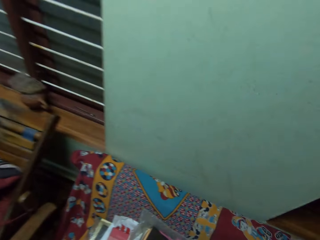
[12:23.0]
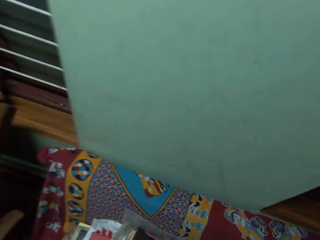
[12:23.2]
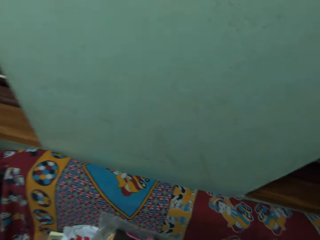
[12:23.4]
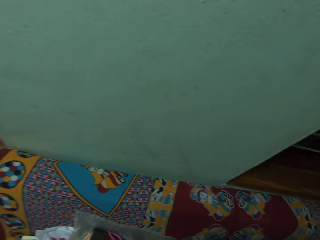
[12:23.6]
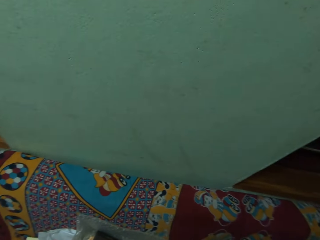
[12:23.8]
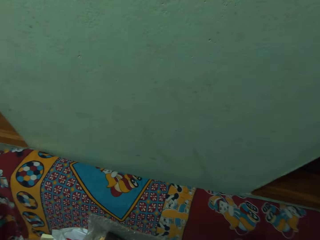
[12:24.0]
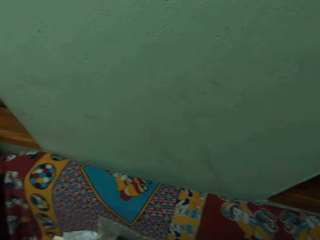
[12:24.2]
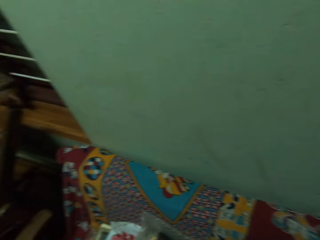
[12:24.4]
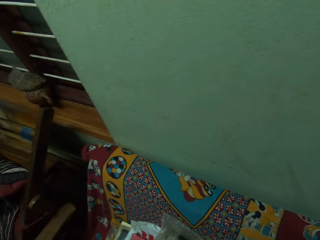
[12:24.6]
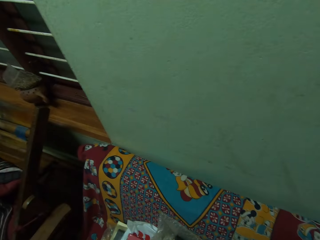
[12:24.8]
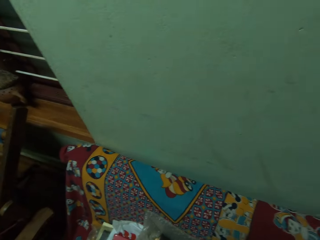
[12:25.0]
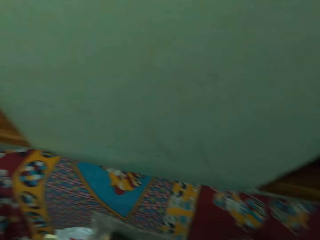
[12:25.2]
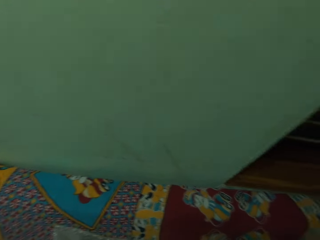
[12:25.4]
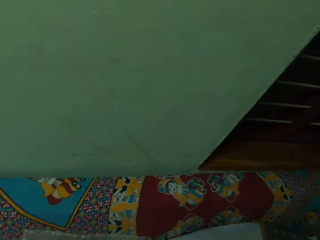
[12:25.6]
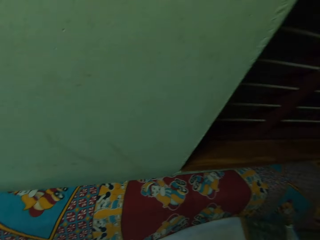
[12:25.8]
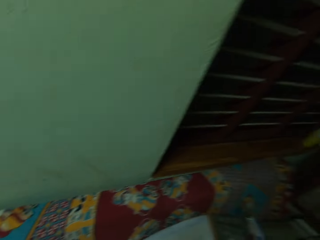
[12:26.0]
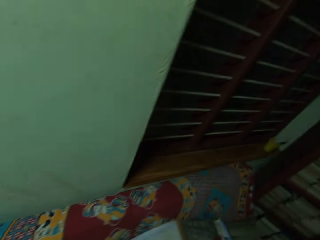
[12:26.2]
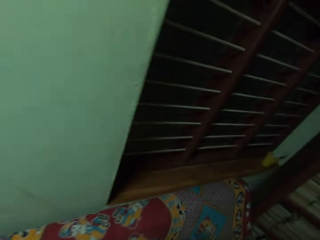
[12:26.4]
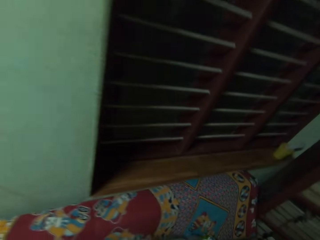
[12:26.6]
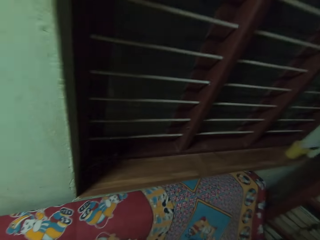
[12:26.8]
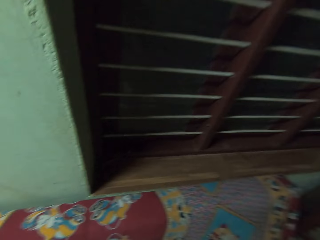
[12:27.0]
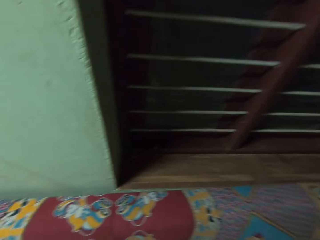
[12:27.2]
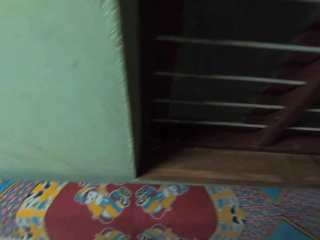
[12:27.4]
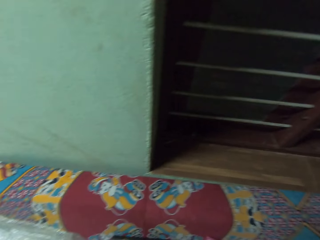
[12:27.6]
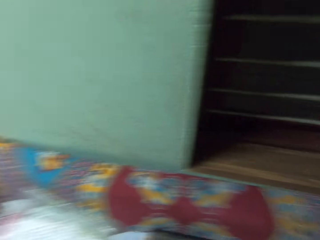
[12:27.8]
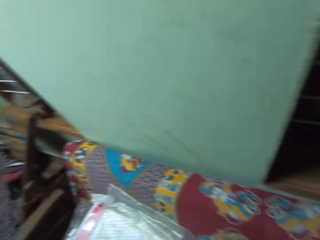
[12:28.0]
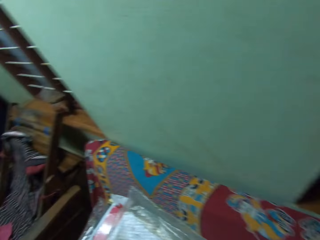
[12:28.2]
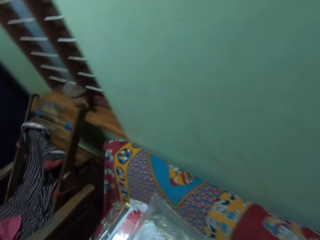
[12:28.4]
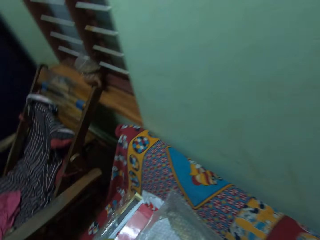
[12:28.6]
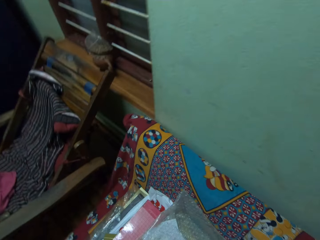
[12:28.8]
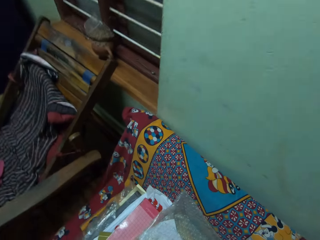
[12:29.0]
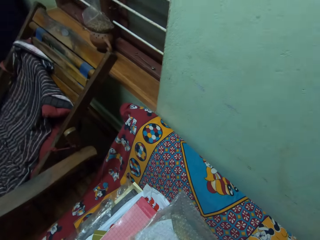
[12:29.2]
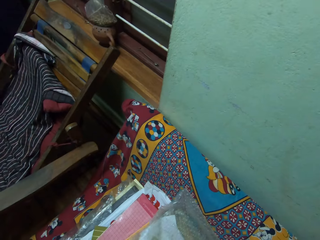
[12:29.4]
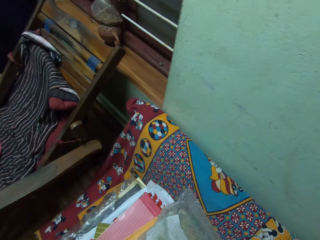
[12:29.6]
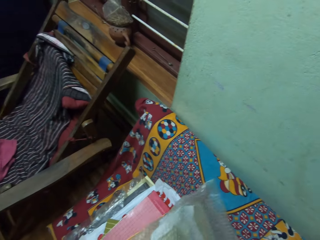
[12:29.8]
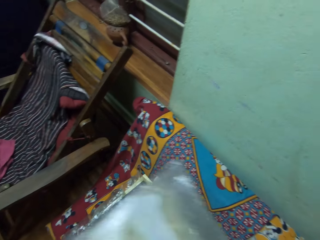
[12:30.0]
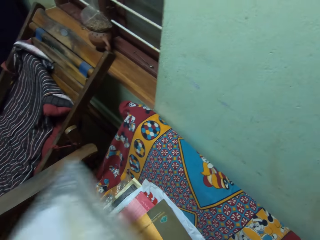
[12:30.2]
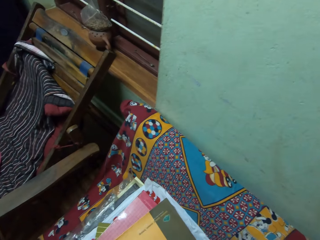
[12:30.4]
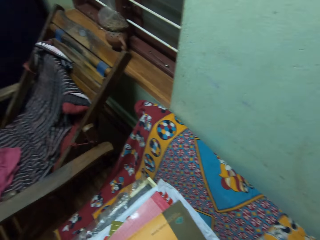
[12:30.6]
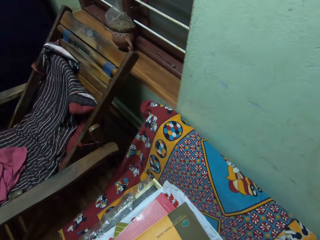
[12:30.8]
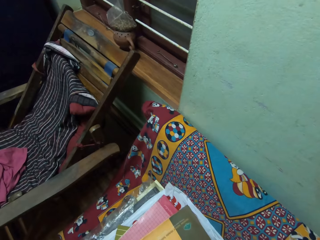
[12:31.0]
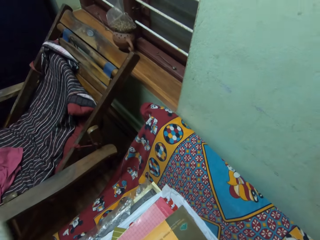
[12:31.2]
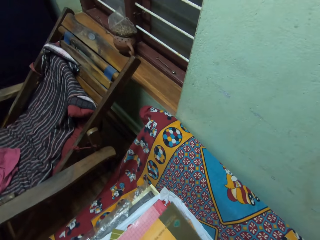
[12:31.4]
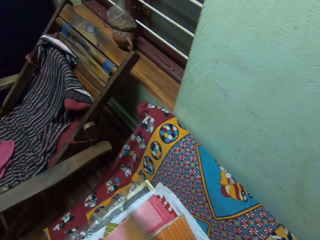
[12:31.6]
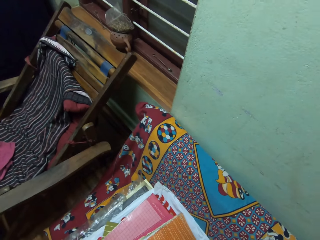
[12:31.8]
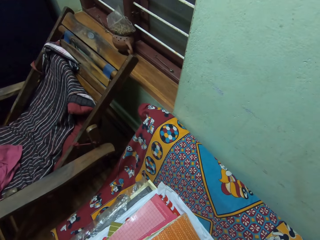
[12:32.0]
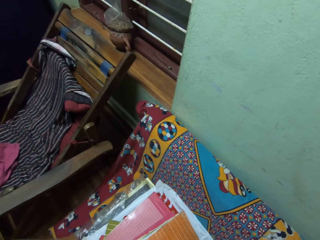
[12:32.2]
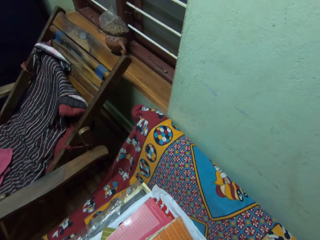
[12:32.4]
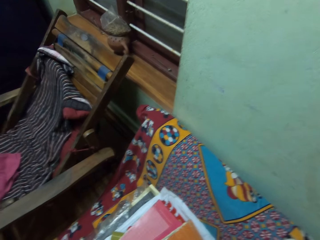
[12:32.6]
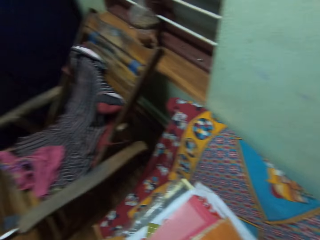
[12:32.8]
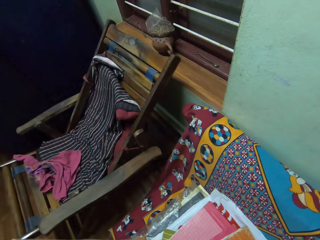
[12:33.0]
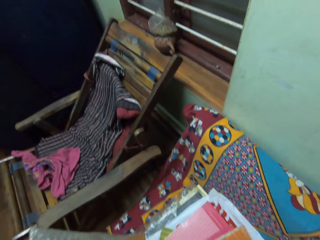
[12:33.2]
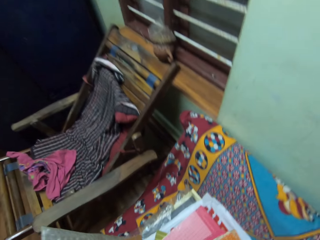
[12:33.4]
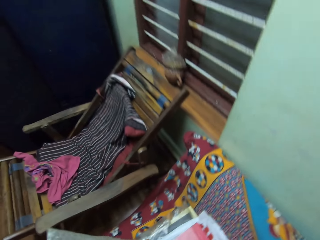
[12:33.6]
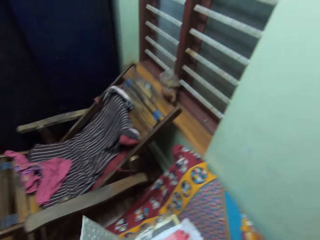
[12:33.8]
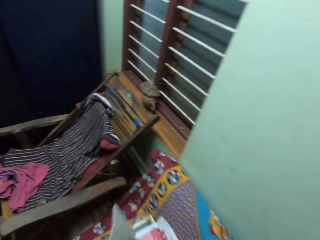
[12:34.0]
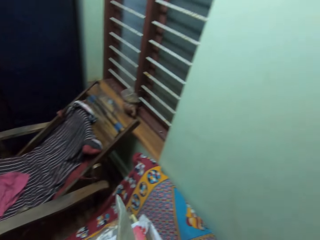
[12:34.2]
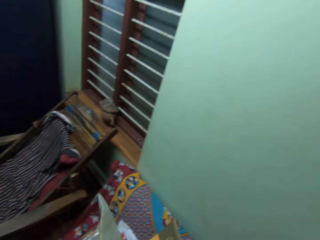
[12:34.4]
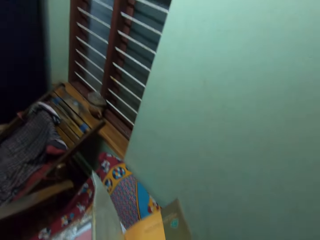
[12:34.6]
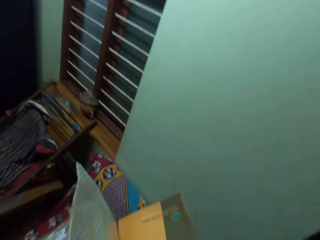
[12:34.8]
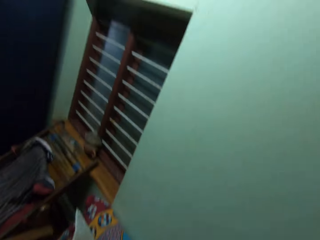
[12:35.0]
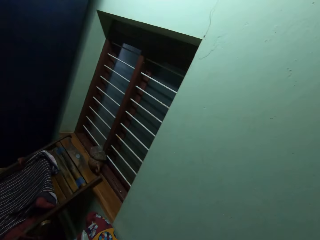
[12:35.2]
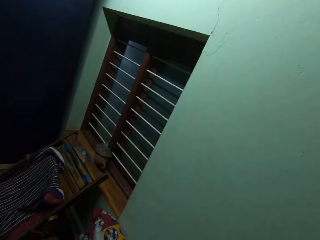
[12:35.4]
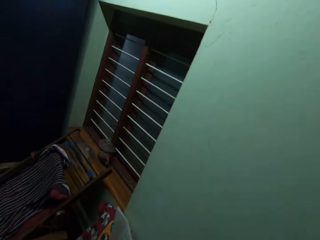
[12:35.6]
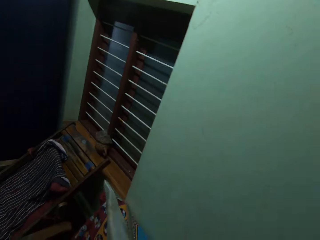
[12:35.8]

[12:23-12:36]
The camera wearer does something. They collect files on the couch. They pick up the paper bag. They pick up the book.

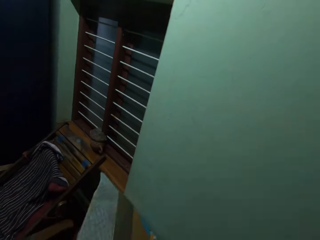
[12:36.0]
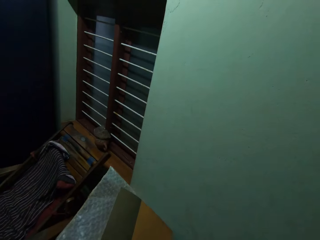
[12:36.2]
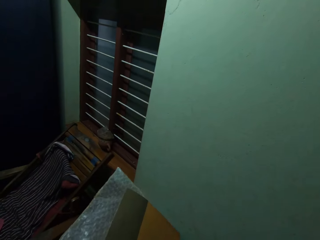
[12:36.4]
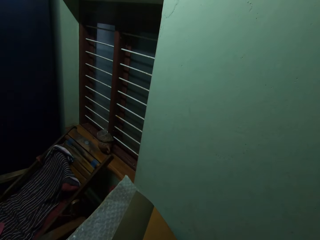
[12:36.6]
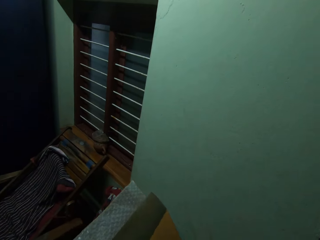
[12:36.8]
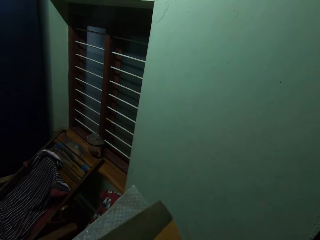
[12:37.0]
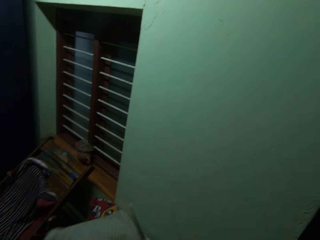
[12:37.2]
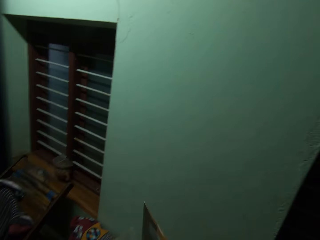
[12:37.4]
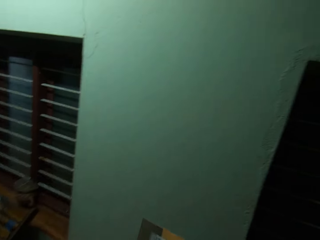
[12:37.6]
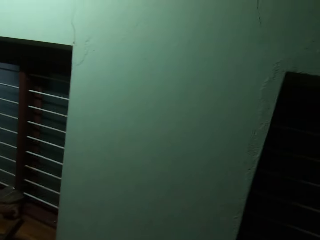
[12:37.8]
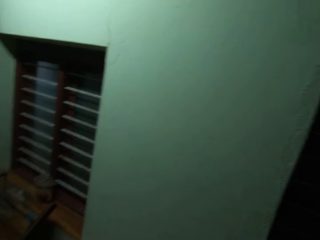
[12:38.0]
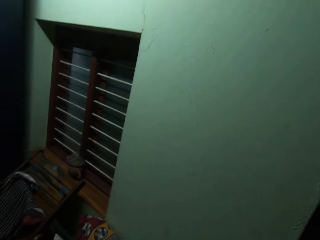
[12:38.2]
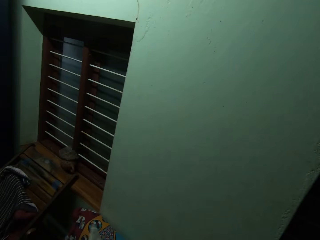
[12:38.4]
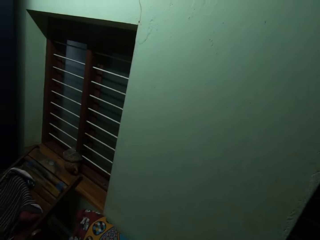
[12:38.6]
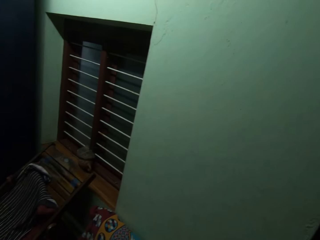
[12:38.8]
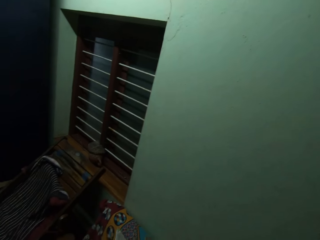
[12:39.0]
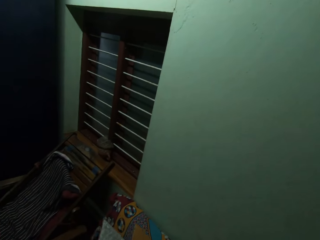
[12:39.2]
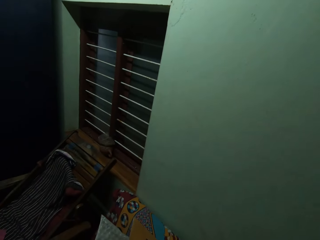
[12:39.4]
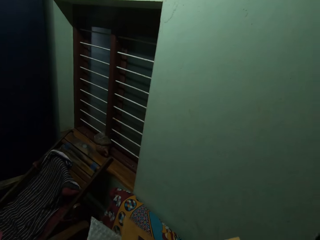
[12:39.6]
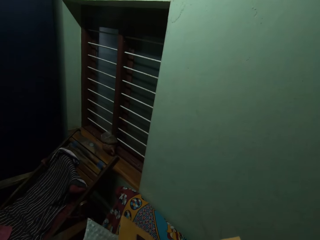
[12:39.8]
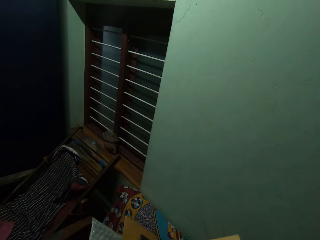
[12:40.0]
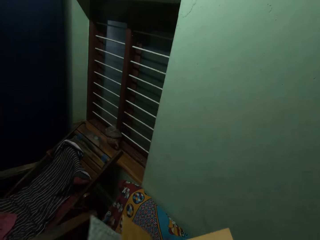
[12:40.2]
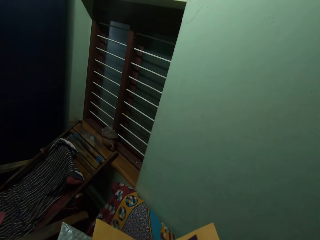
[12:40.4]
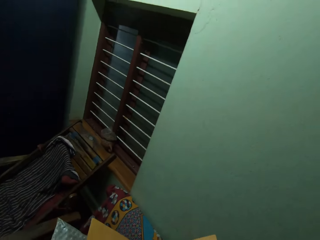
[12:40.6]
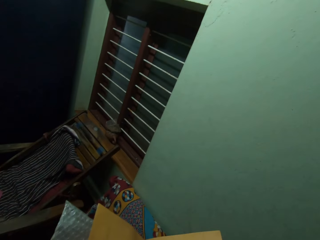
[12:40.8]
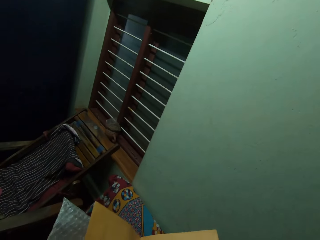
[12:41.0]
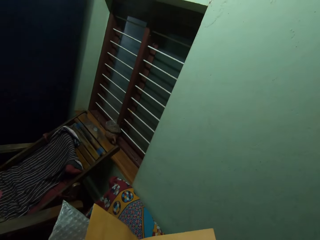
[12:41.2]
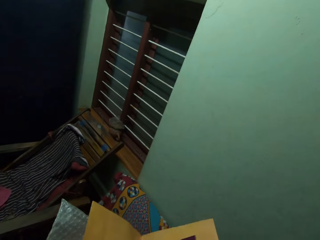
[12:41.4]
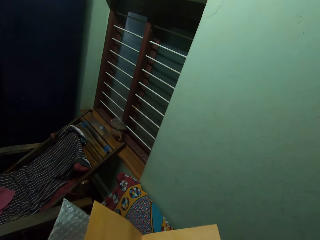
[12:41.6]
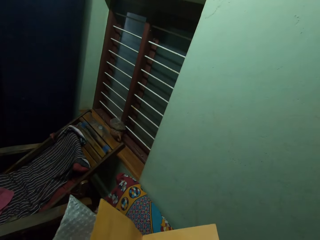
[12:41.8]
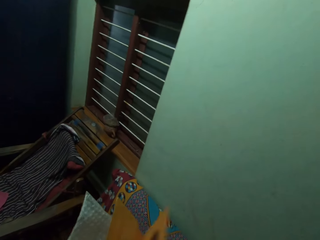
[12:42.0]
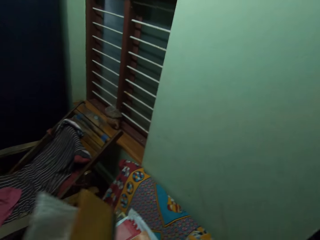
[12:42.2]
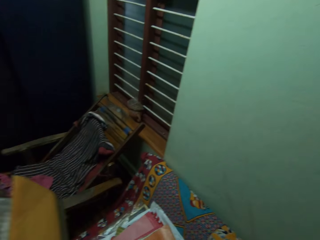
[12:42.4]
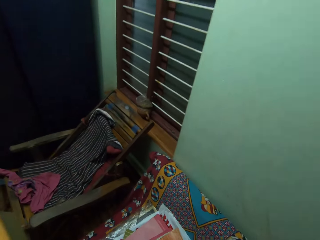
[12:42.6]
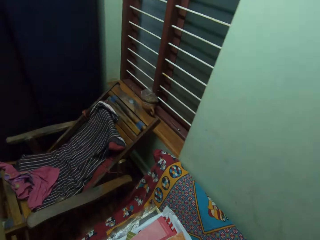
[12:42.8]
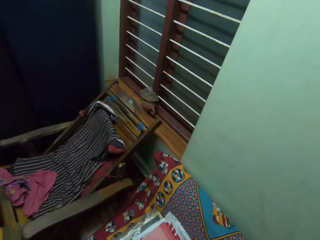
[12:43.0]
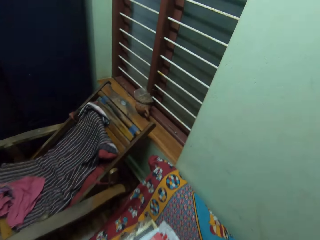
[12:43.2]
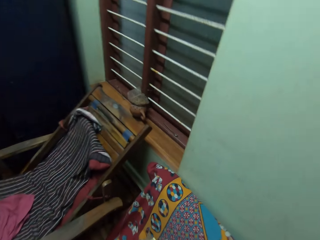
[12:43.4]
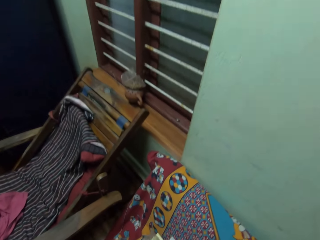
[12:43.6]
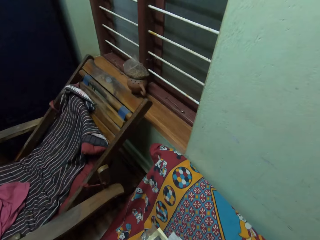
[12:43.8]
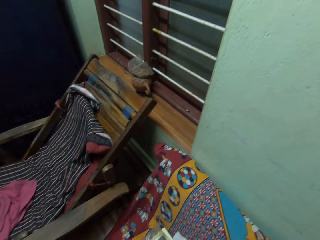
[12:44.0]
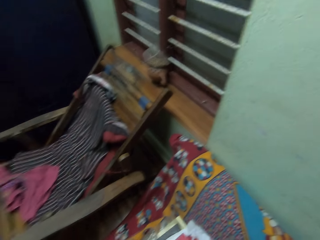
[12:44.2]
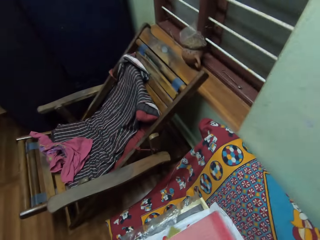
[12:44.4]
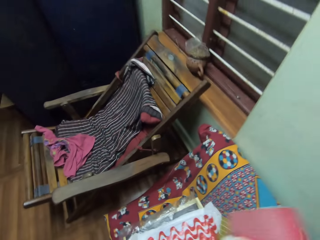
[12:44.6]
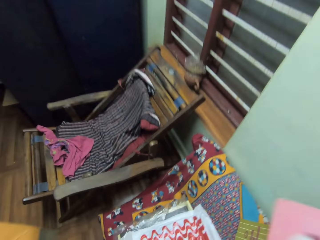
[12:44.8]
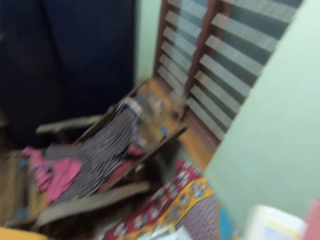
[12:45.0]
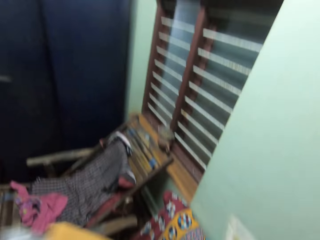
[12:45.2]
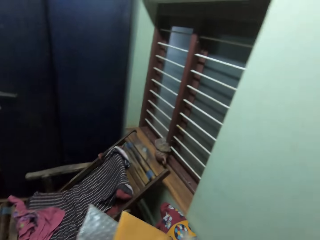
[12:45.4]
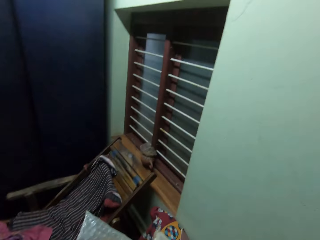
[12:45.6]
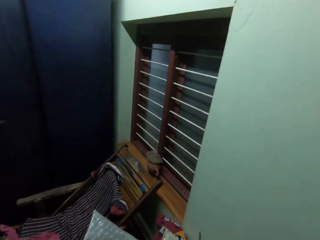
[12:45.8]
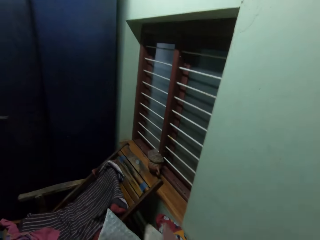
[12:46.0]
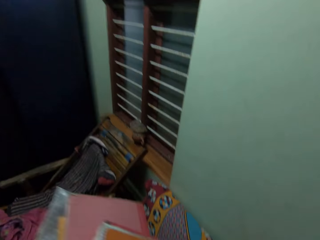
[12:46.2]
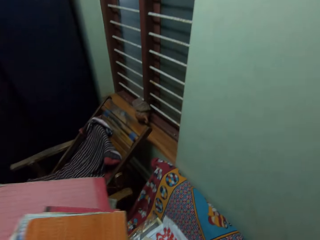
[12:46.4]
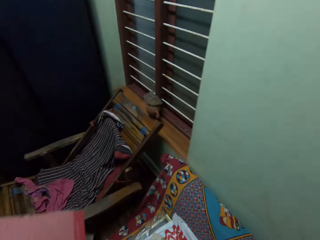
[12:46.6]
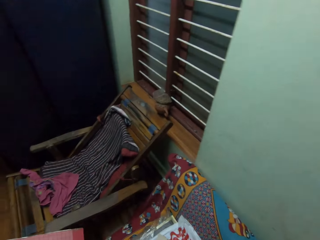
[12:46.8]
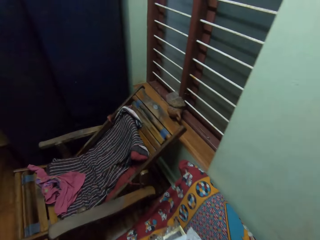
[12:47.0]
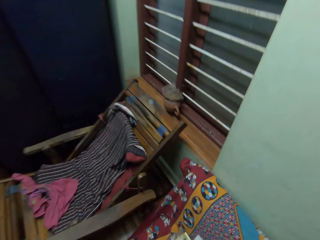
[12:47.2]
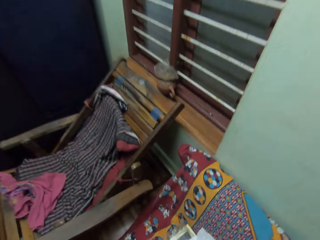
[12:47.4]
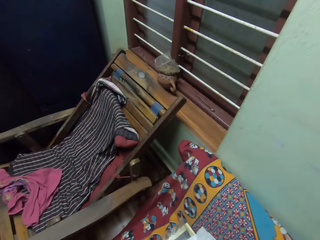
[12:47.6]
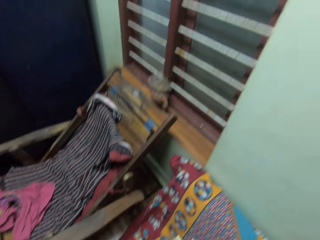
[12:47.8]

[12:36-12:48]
The camera wearer goes through the book. They pick up the book.
